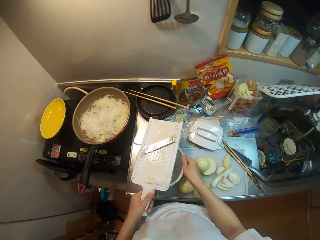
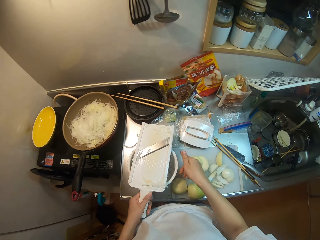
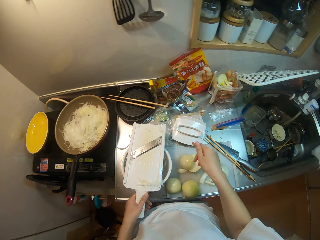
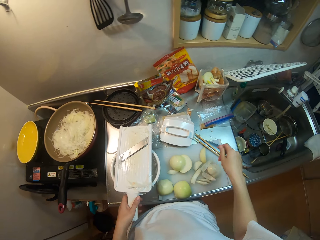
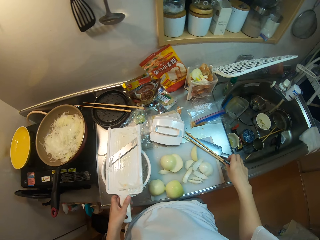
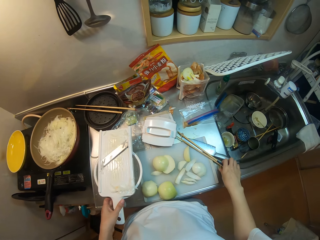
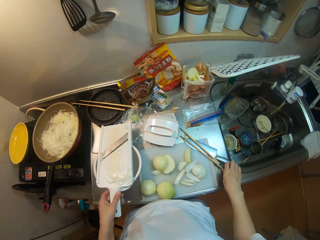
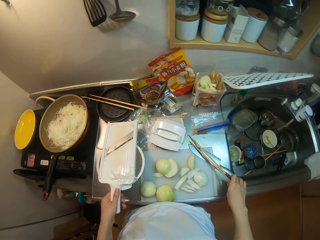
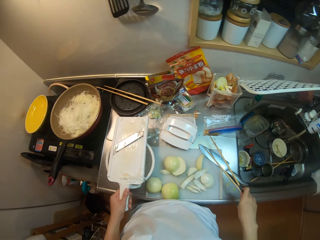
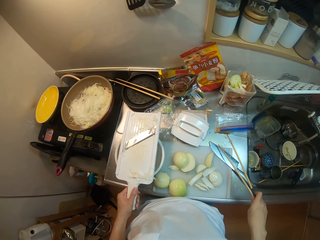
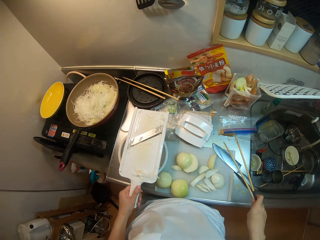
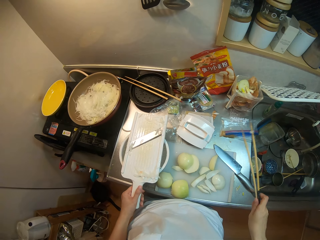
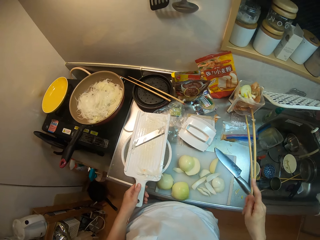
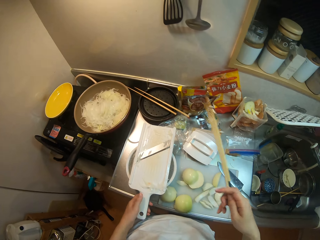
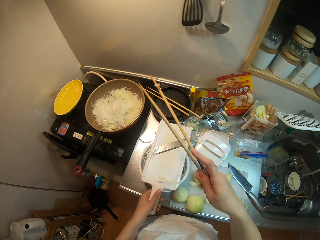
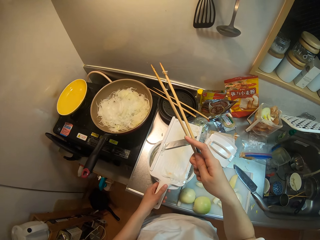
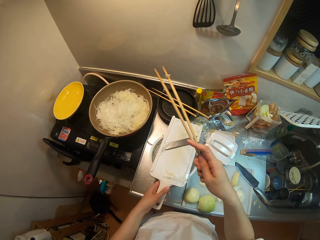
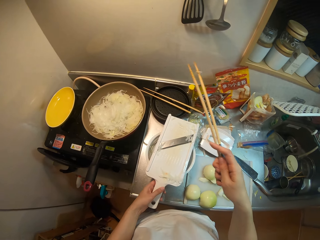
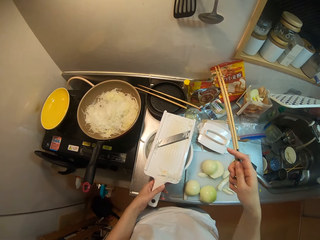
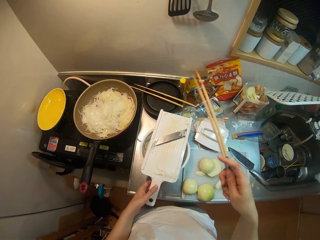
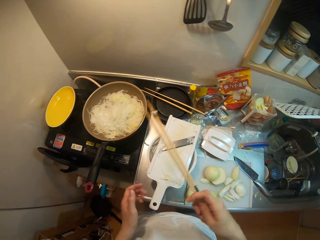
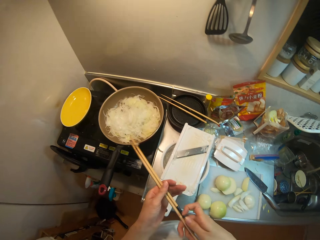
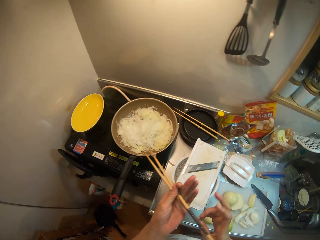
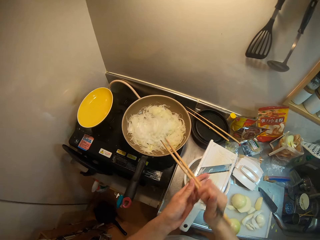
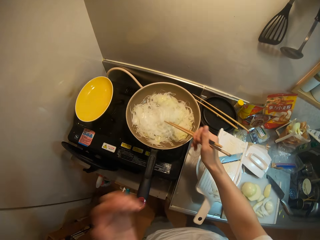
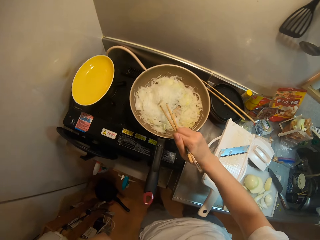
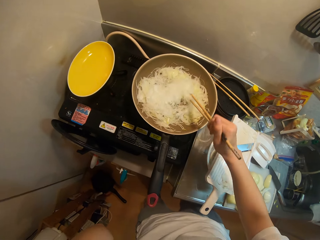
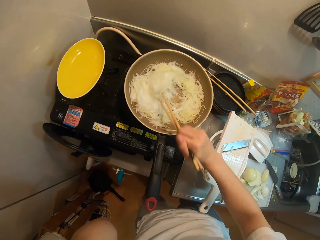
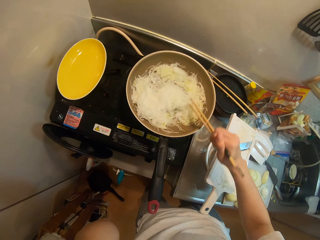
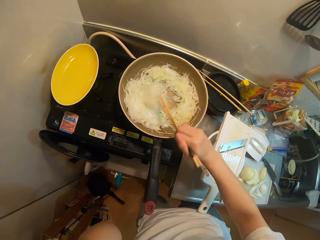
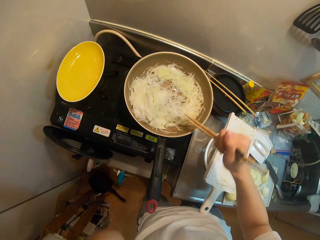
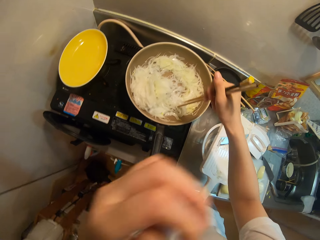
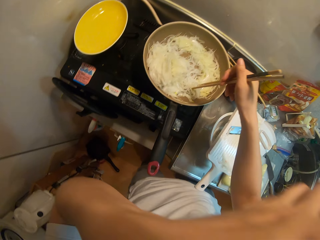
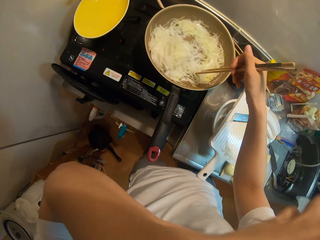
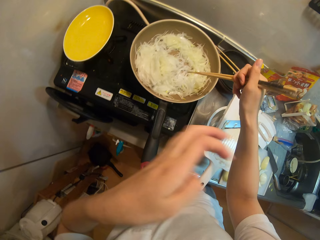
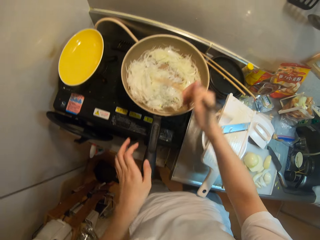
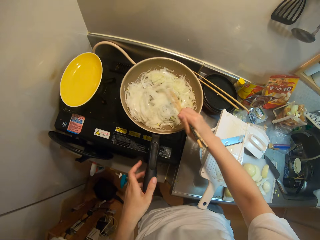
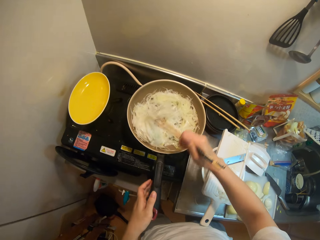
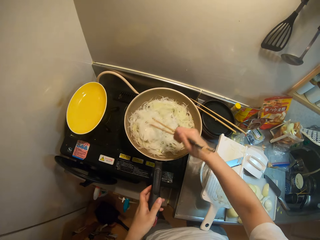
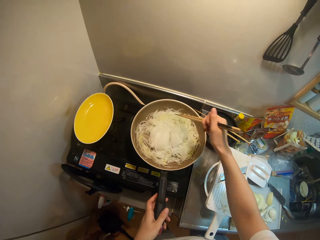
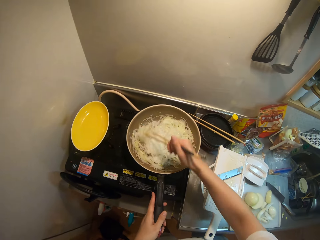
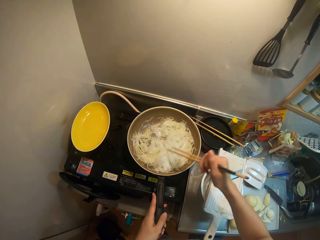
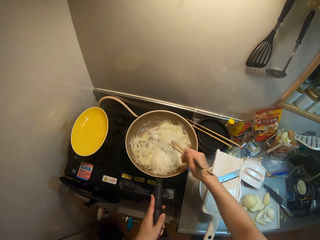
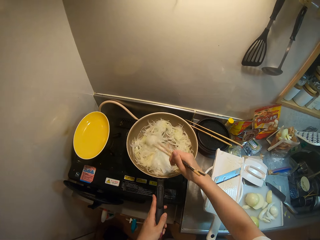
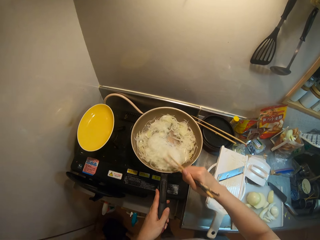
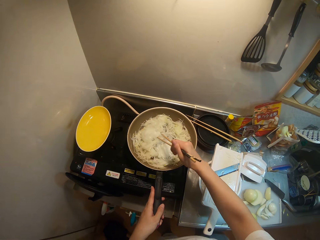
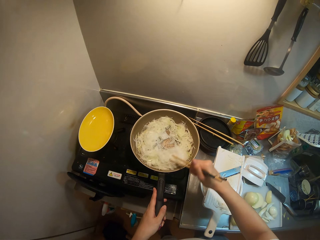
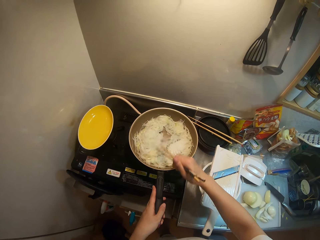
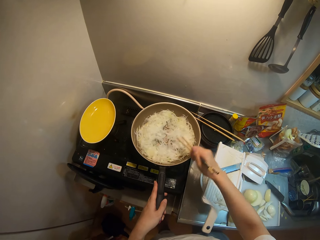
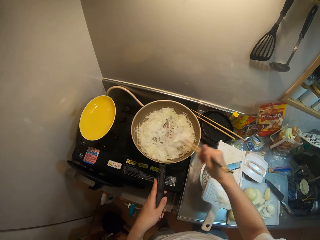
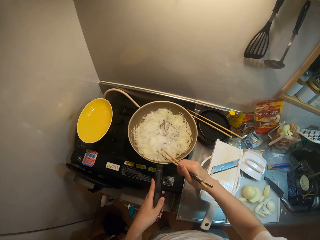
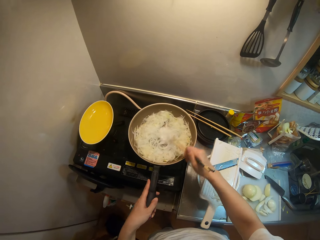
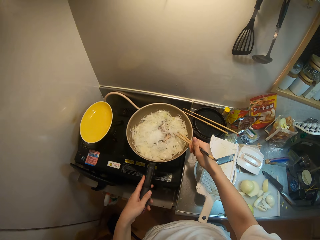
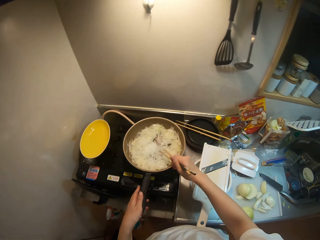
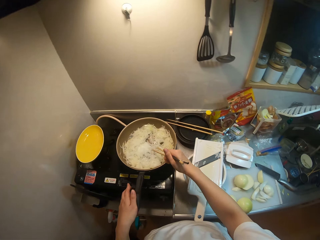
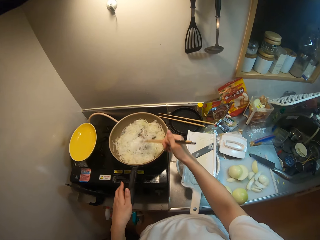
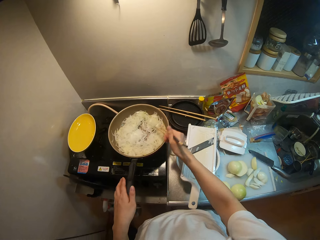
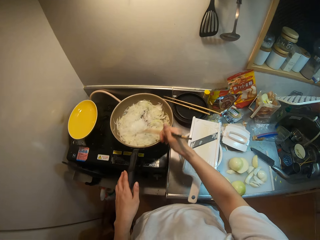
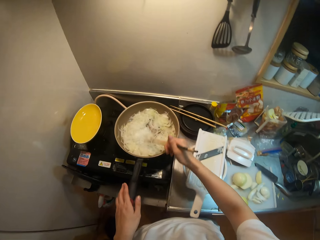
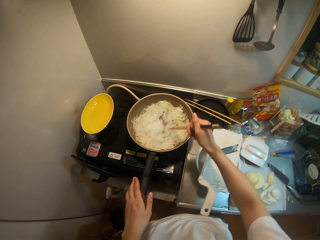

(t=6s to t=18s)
The camera wearer puts down the plastic bowl strainer or sieve. She places the mandolin grater over the sieve on the table. She picks up the chopsticks on the table. She moves the grater with her left hand. She moves the chopsticks in her hands and stirs the frying pan with the chopsticks. She wipes her face with her left hand. She puts down her hand. She stirs the food in the frying pan with the chopsticks and holds the frying pan with her left hand.

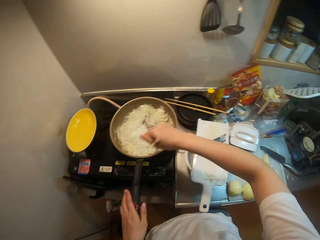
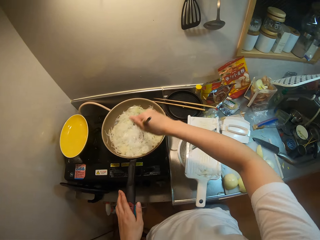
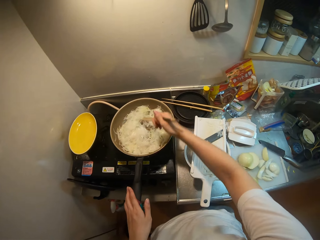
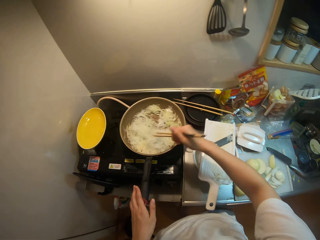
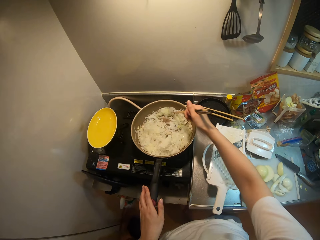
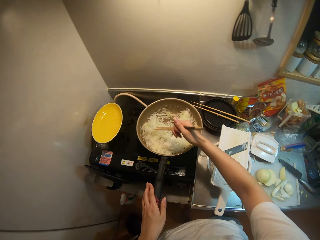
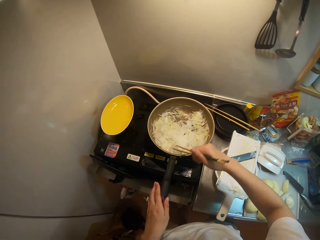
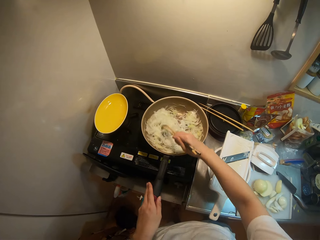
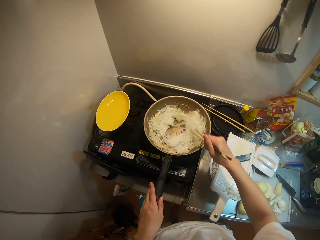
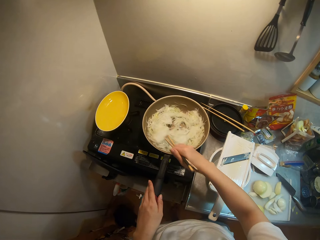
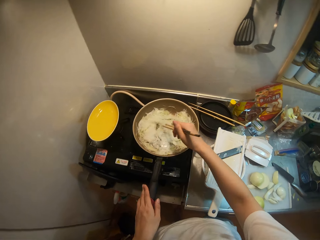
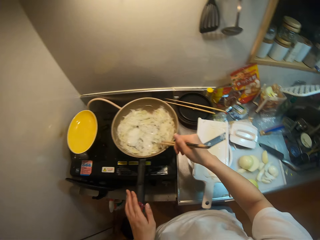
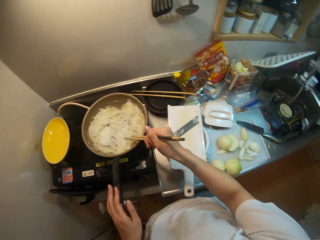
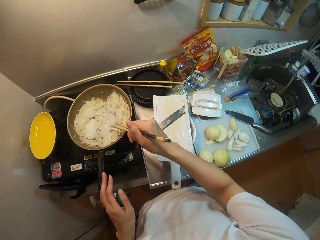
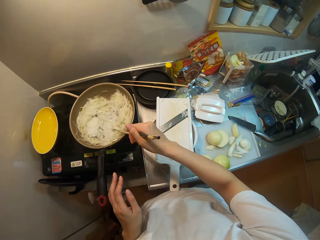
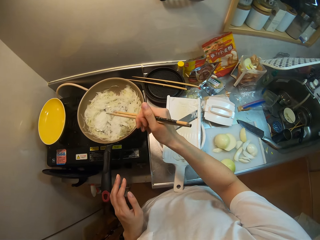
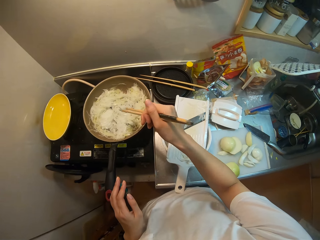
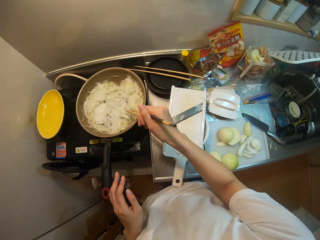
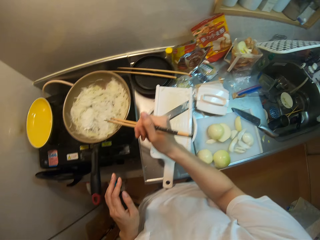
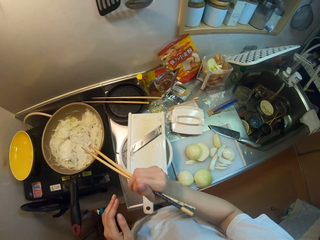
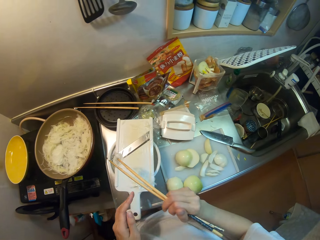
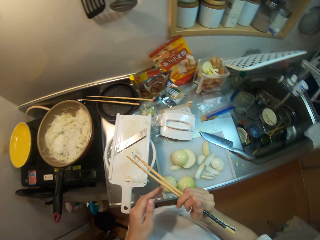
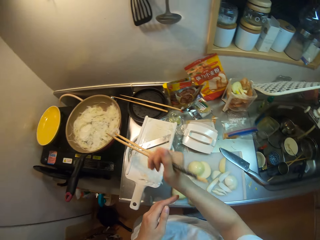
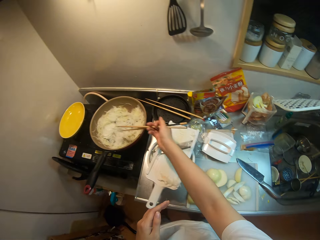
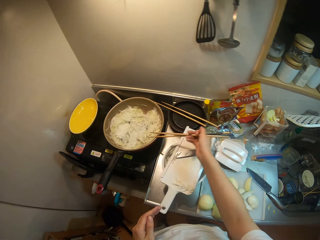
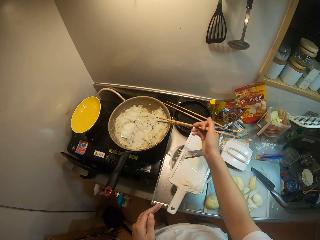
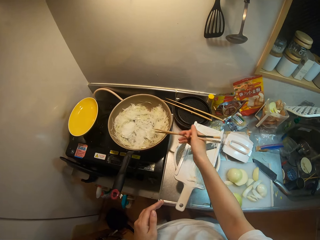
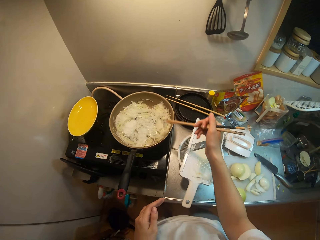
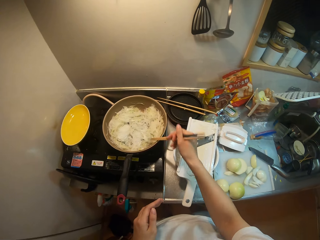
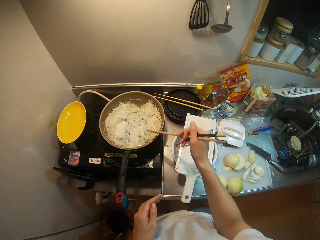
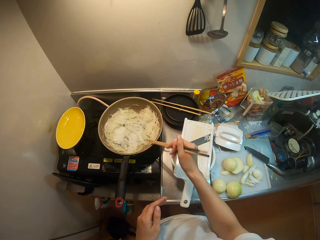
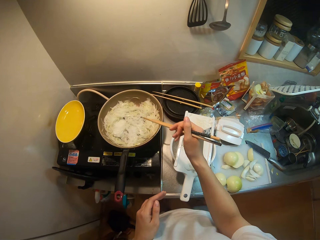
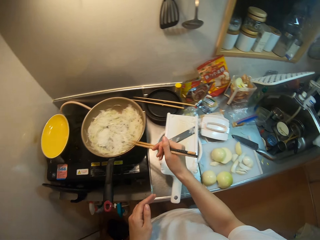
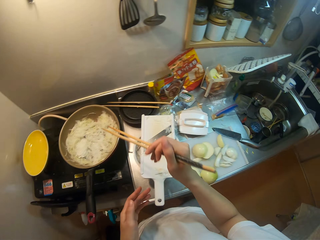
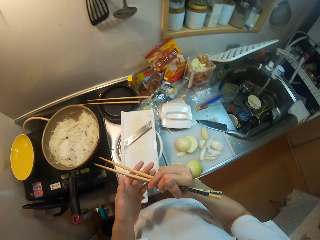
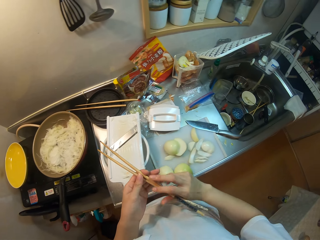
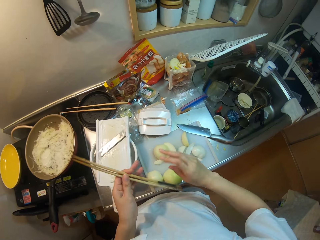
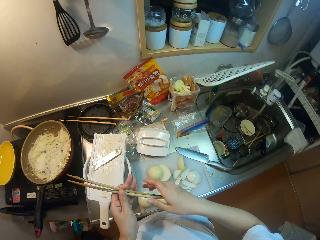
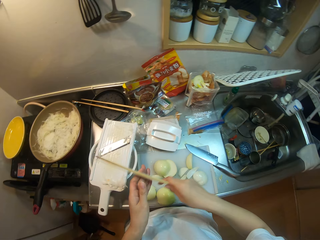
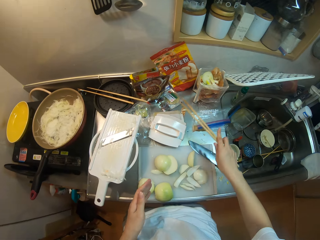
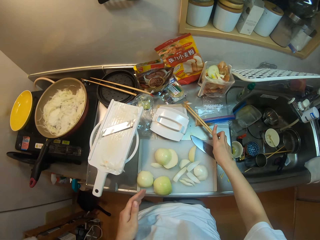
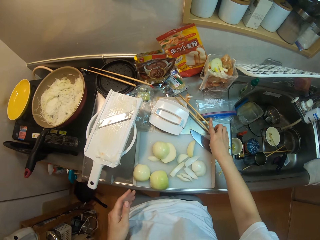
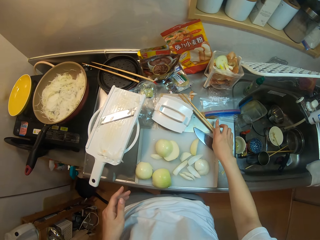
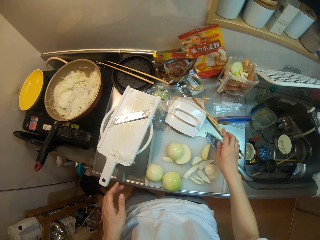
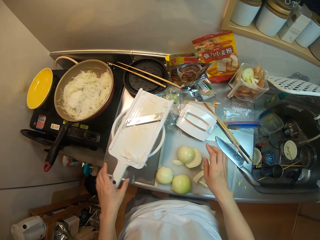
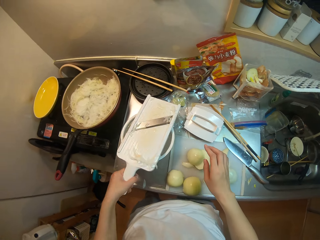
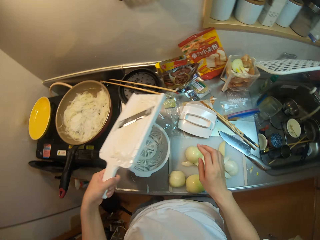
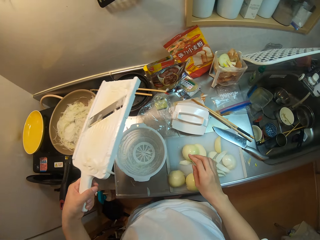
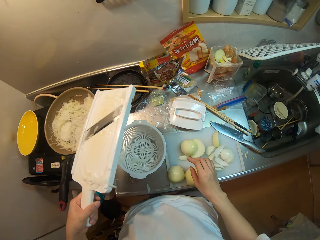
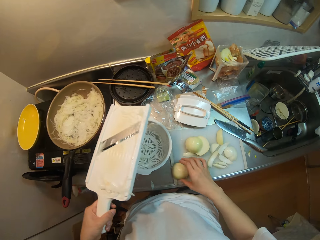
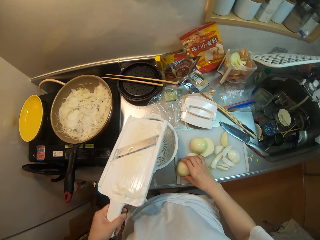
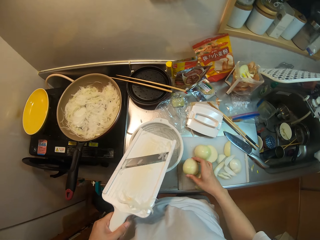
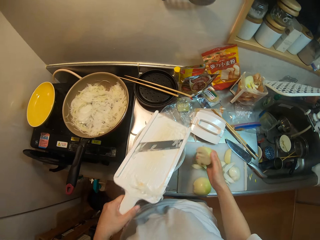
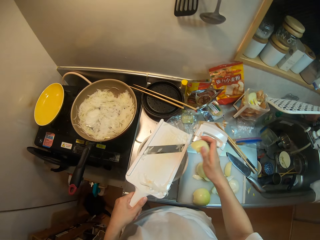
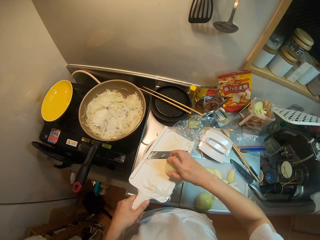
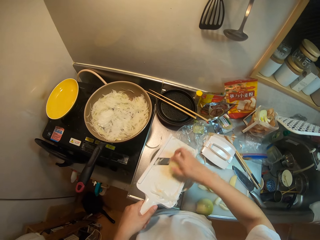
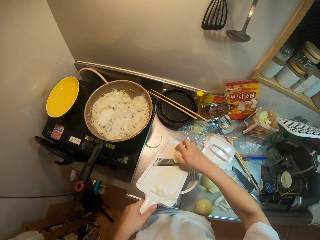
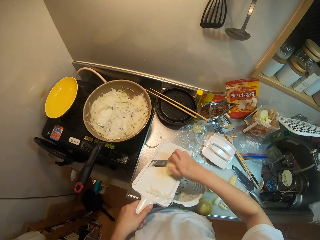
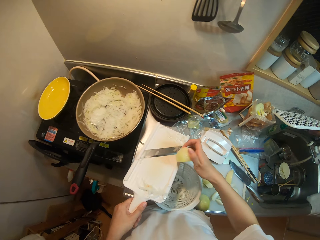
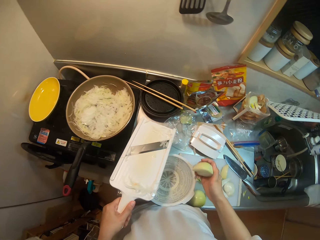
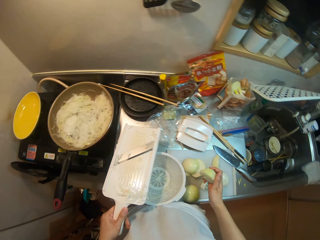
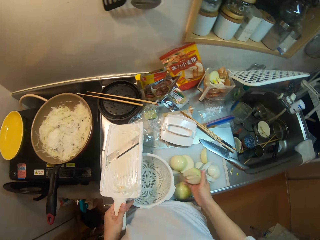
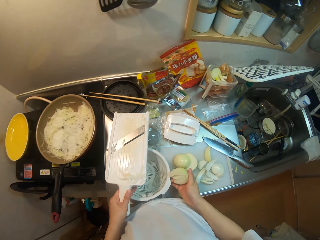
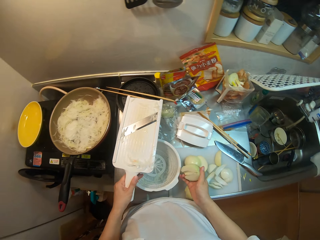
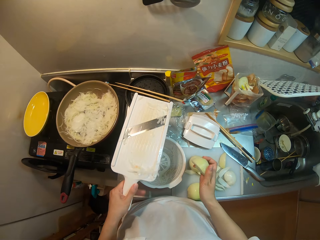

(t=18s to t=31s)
The camera wearer removes the food stuck on the chopsticks with the frying pan. She taps the chopsticks on the frying pan. She moves the chopsticks in her hands. She places the chopsticks on the table. She holds the mandolin grater. She moves the grater on the sieve with her left hand. She picks up a chayote on the table and grates the chayote with the grater.
